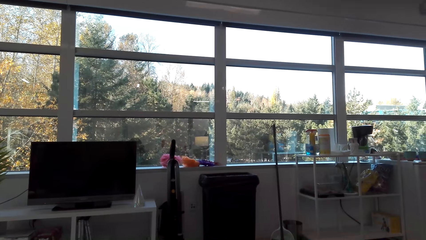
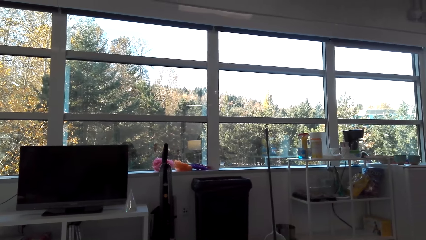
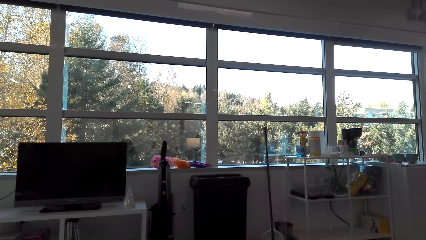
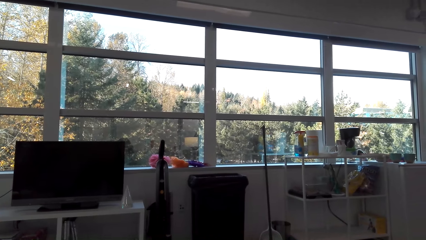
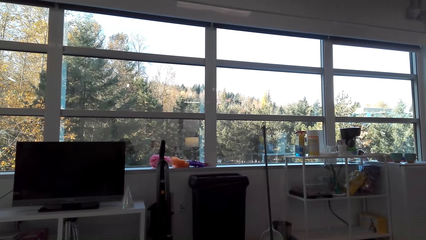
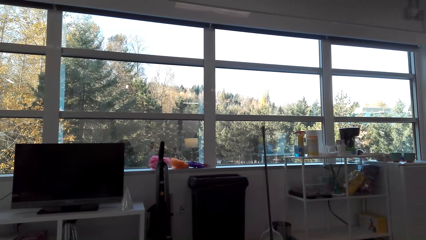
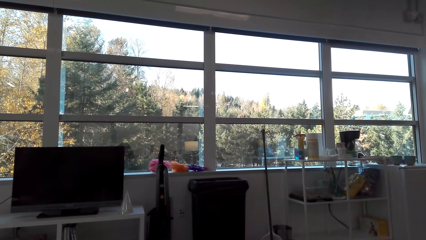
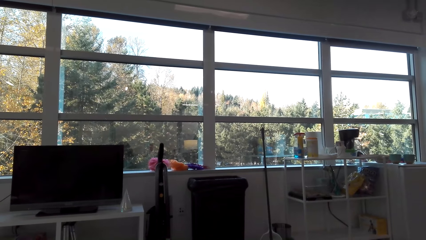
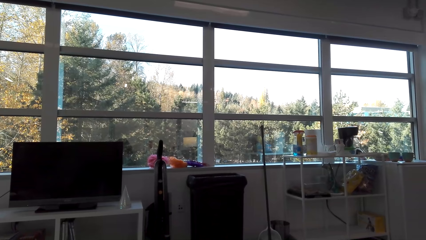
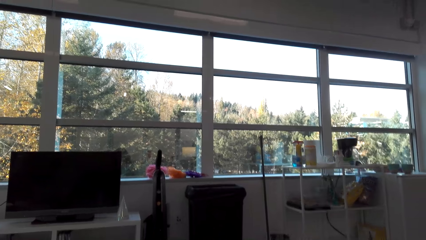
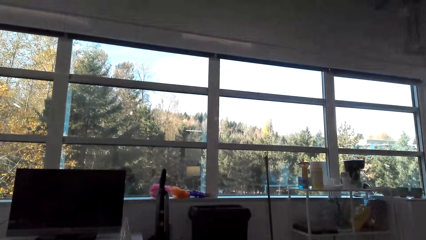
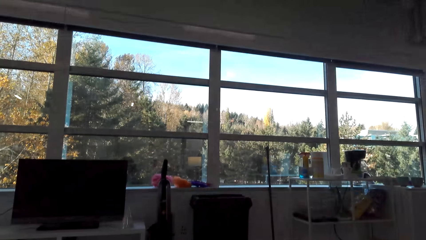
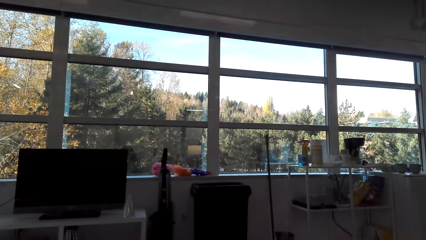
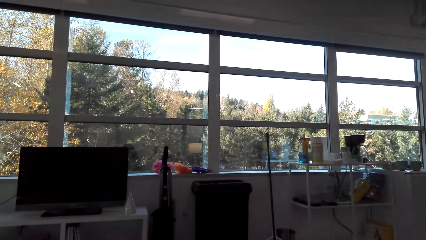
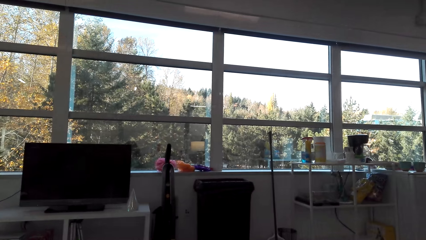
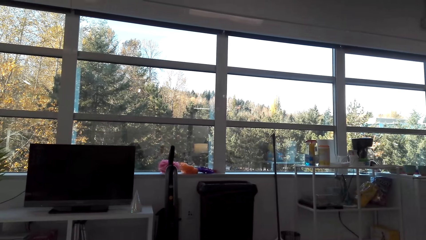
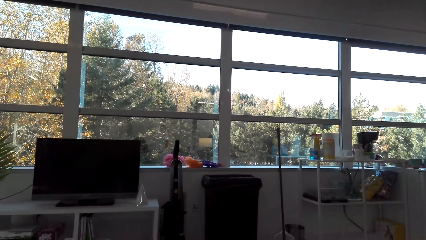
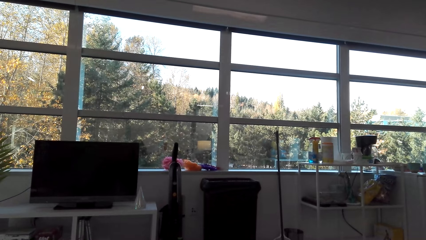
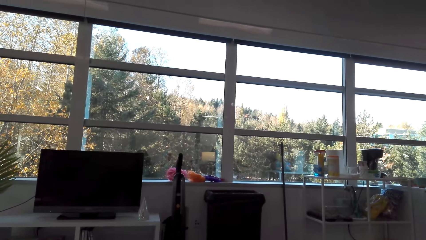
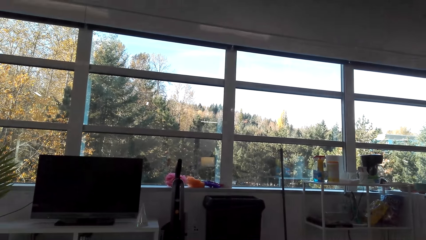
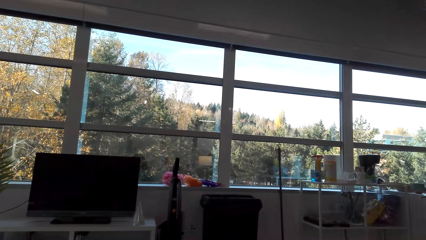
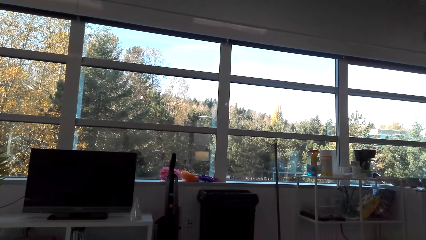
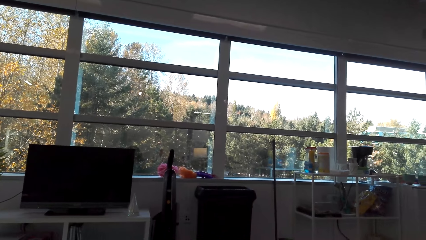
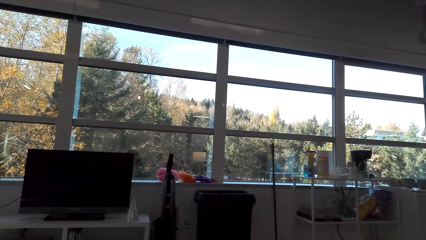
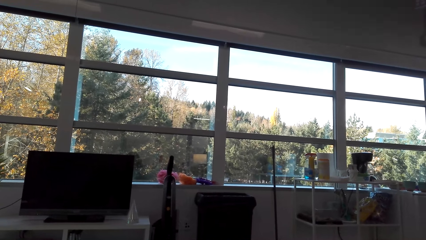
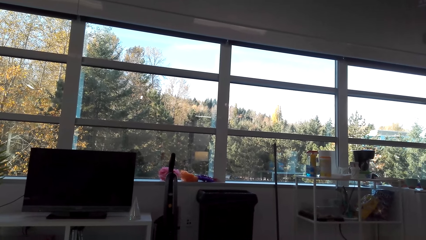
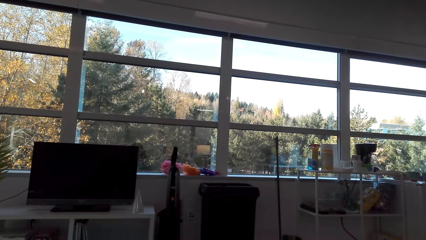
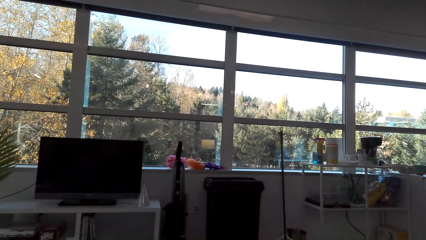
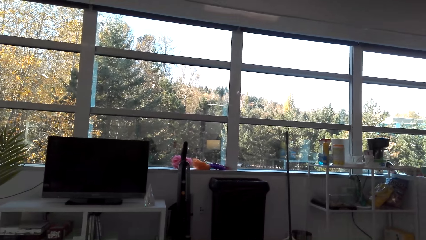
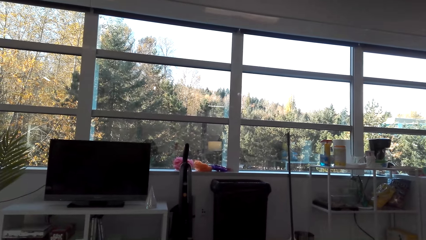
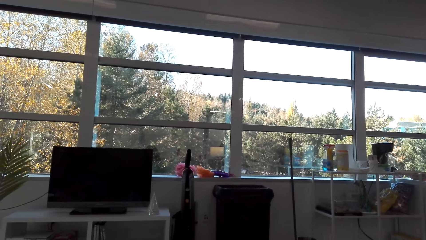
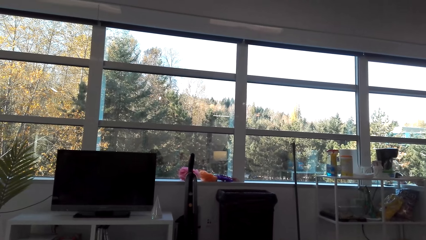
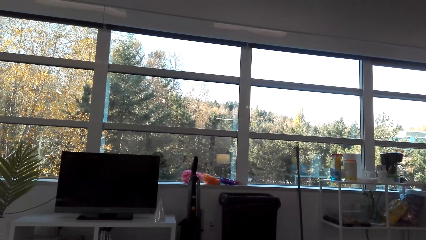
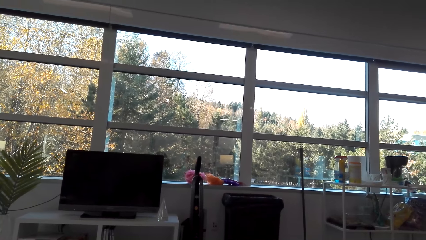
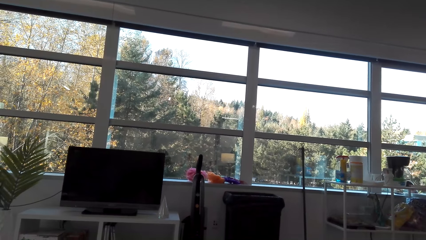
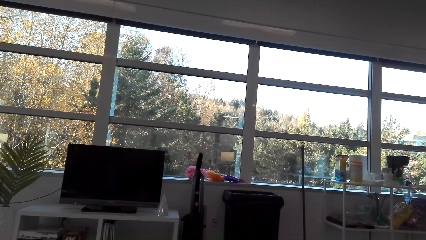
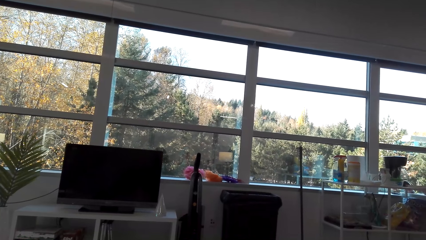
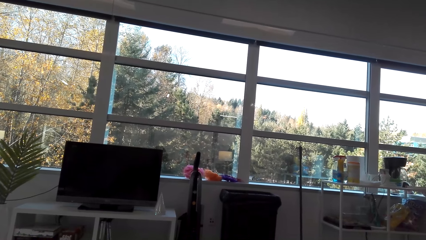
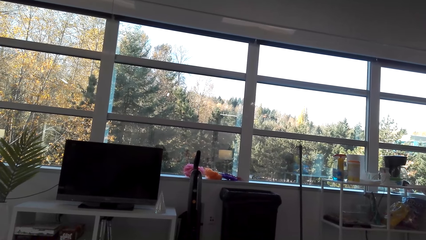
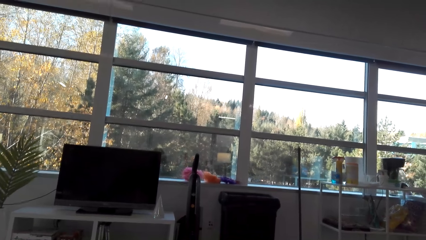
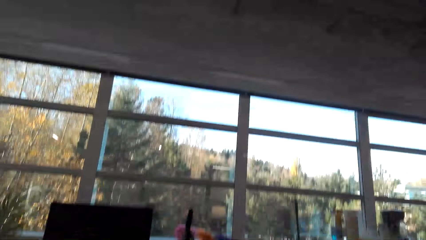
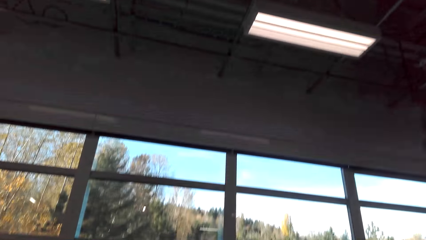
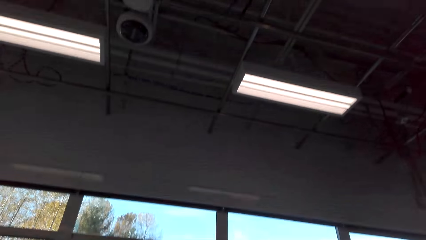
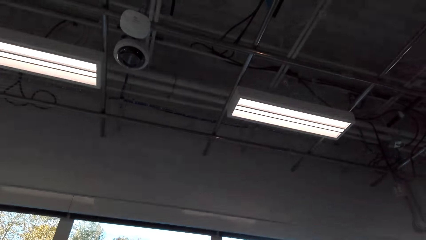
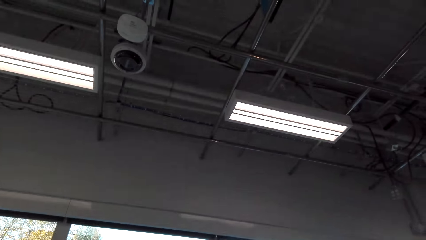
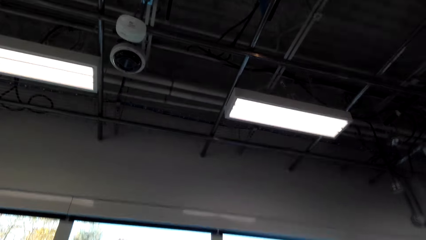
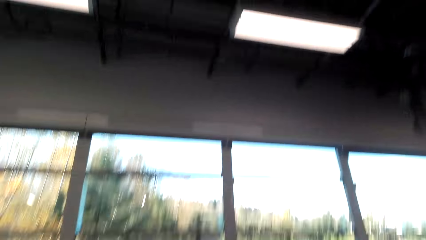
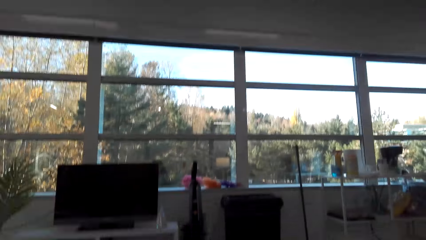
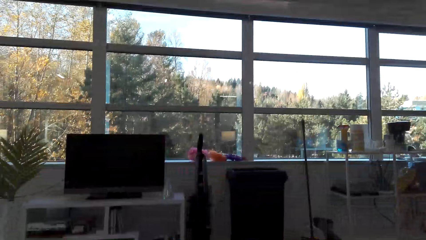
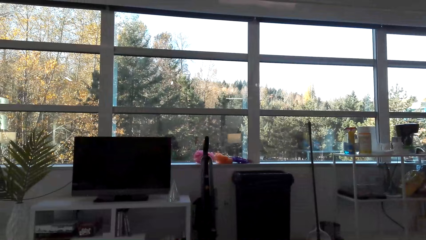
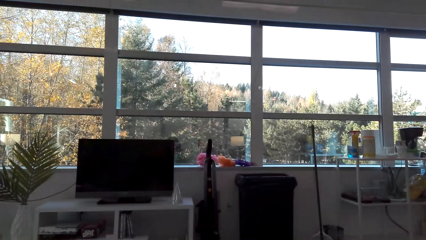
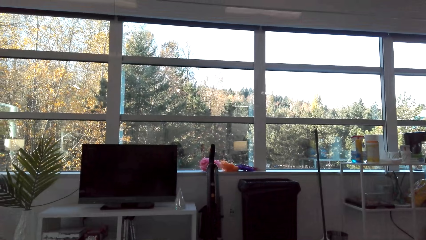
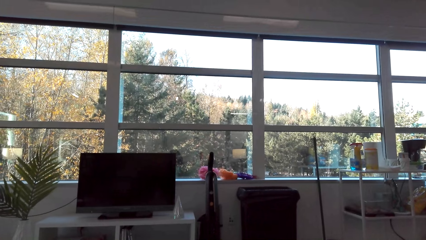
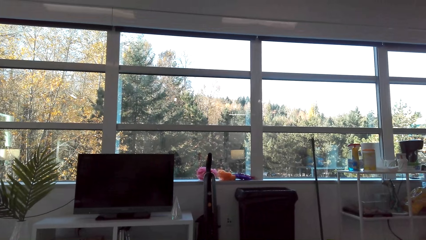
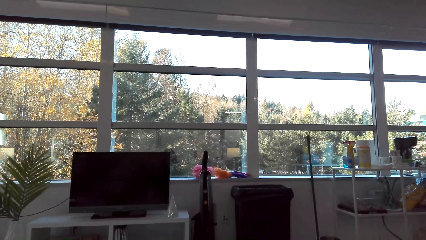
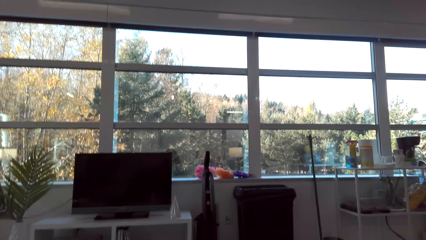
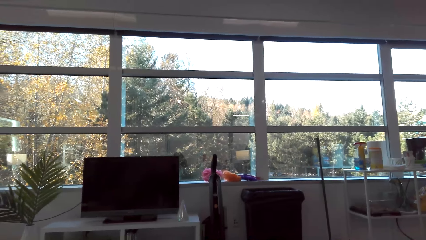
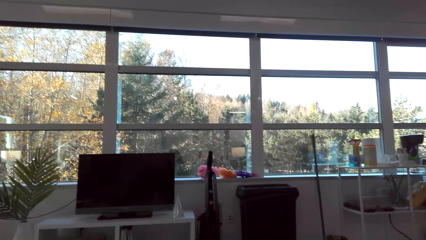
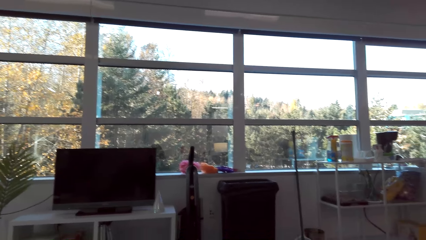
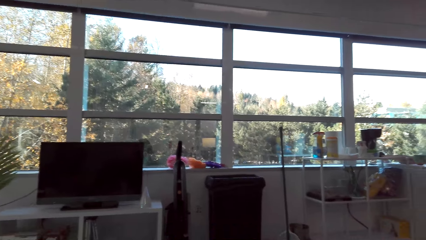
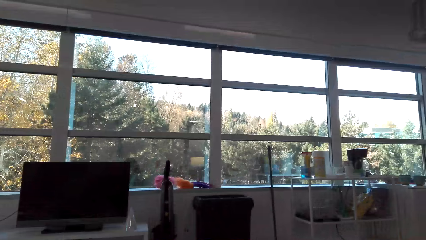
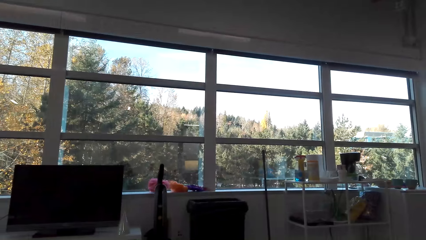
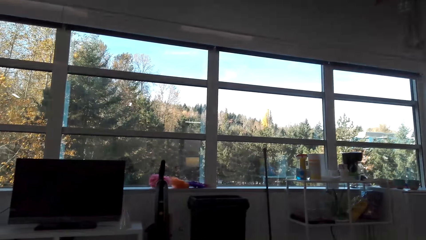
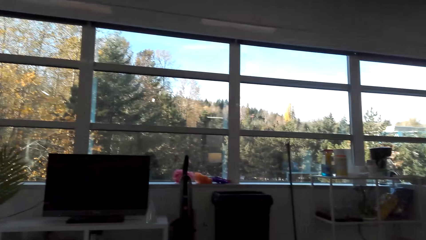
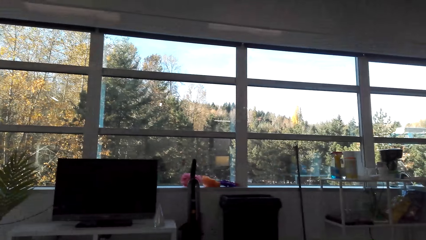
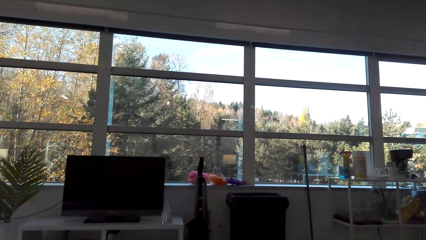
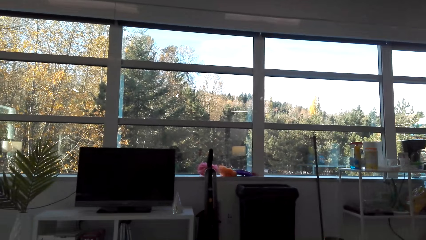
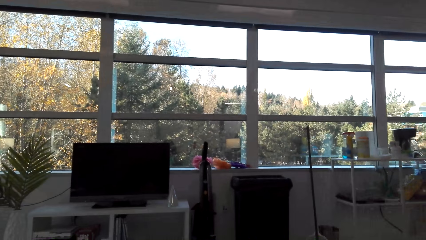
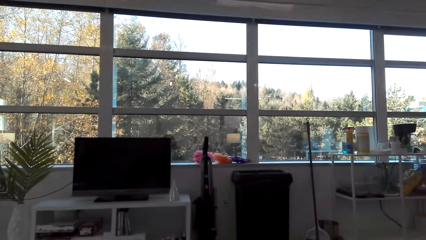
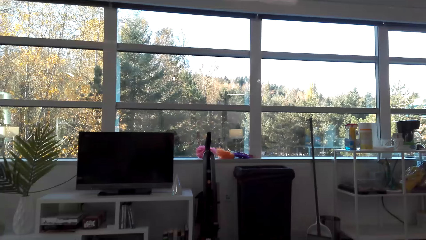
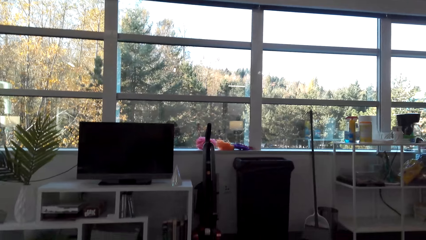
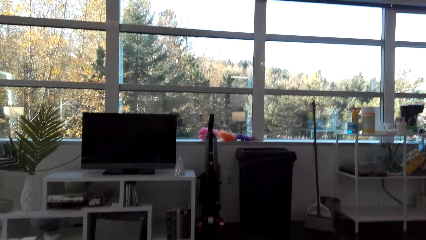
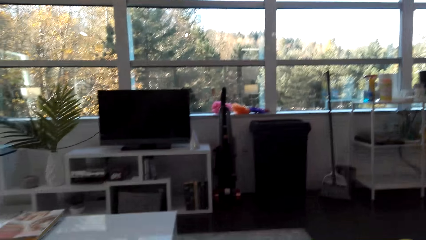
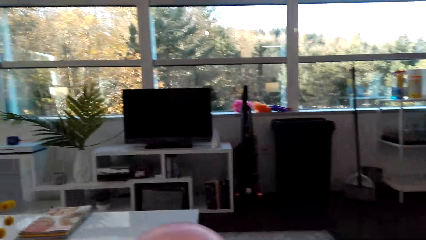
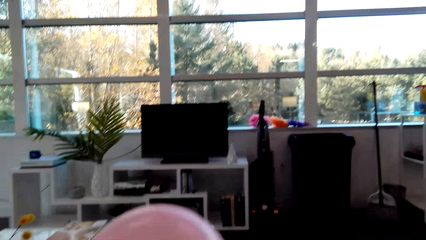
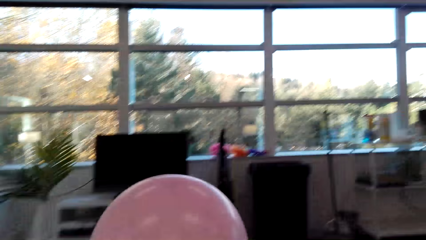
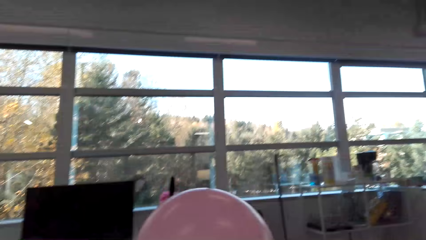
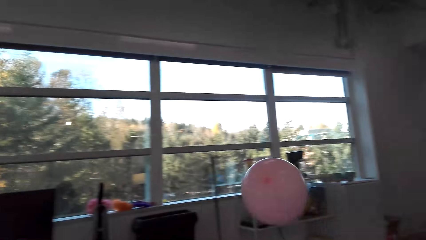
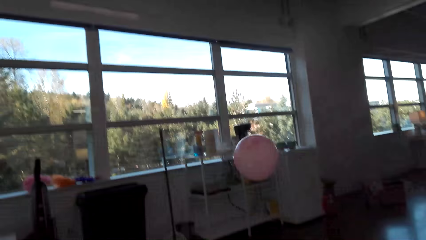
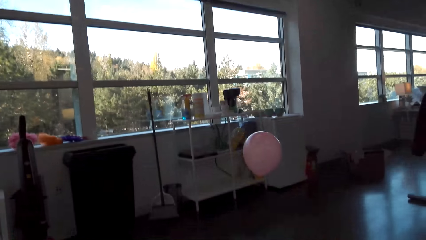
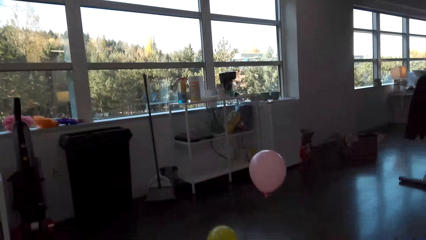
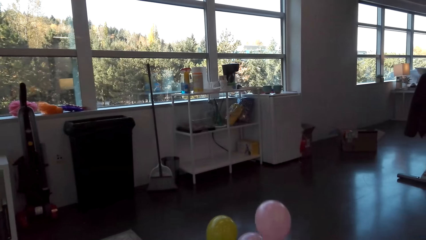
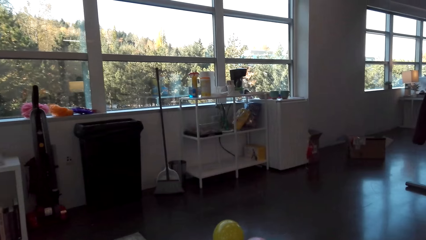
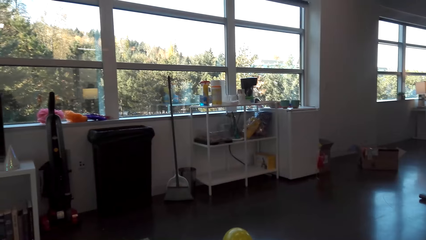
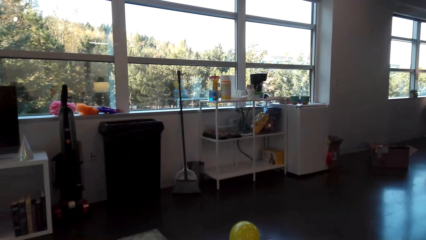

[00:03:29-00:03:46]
The camera wearer inflates the balloon. They look on in the room.
